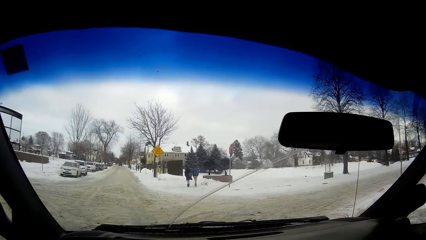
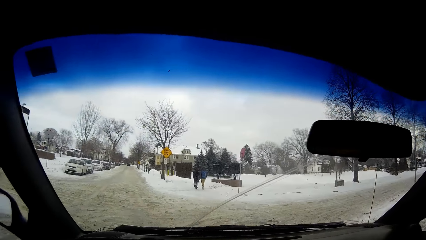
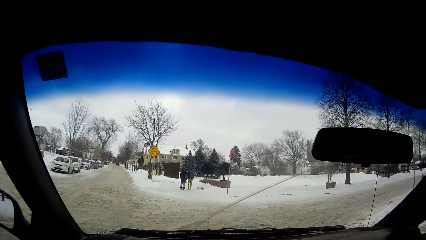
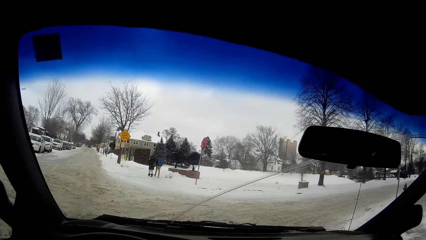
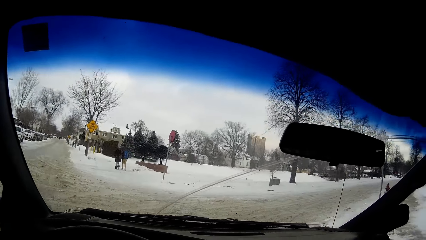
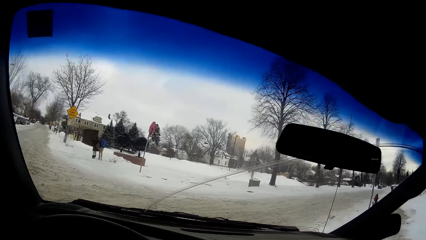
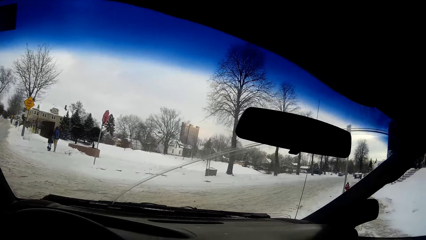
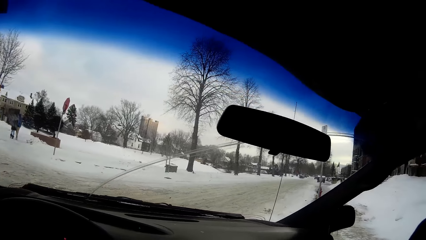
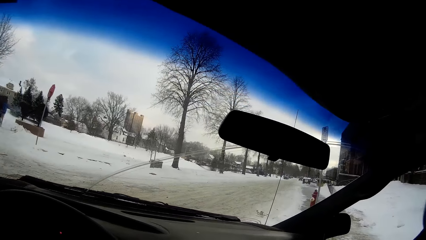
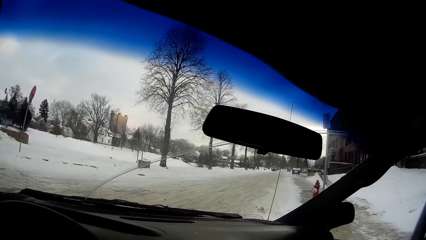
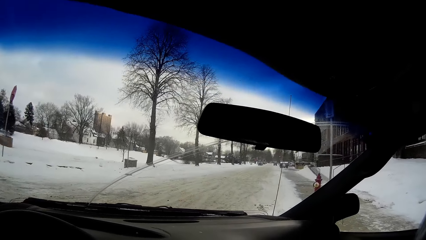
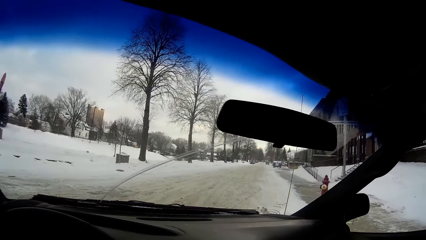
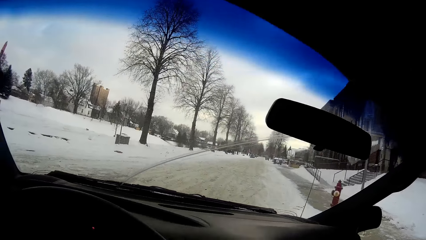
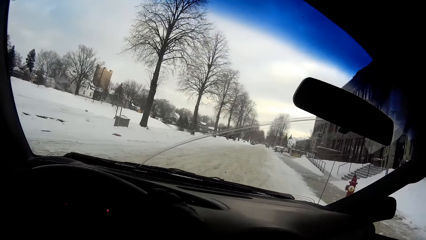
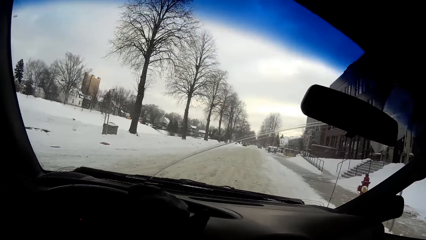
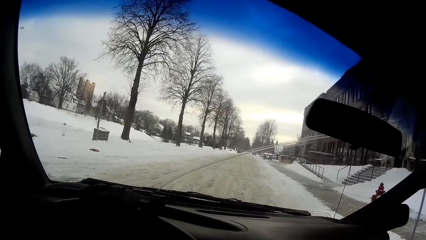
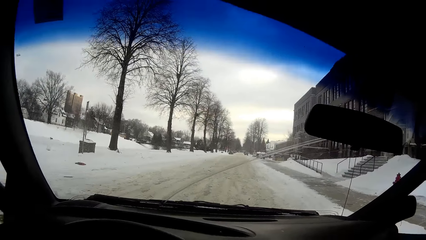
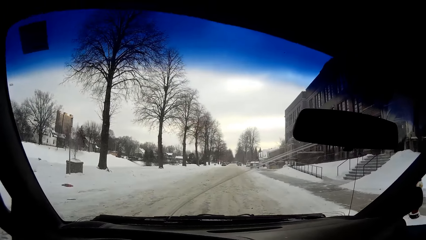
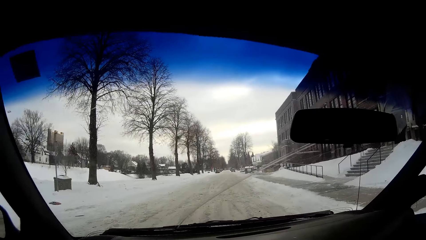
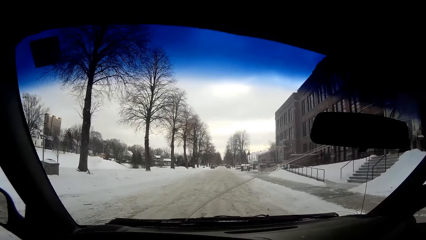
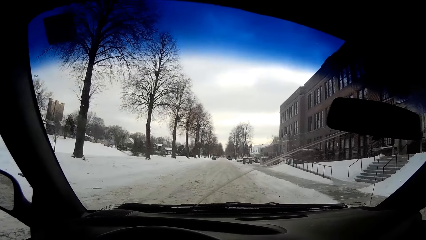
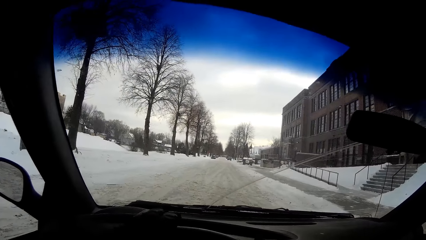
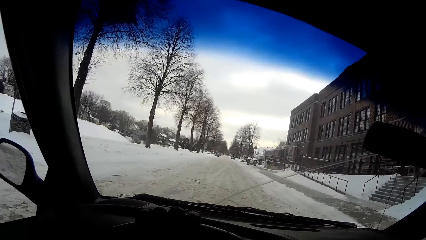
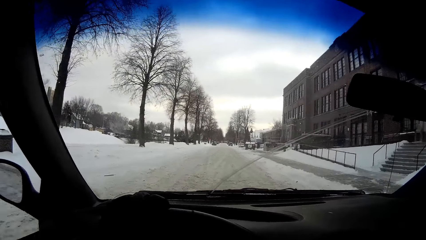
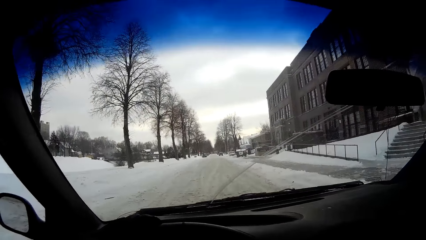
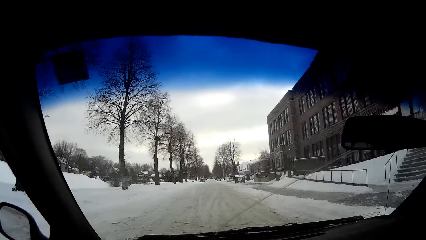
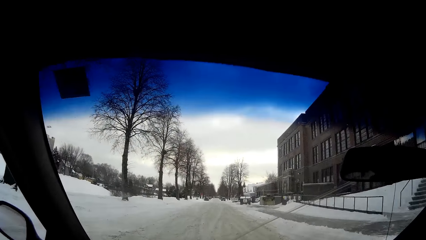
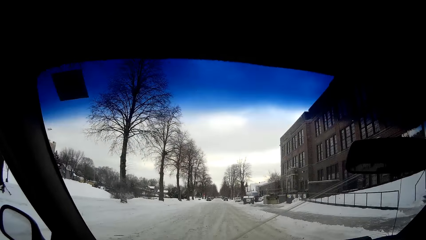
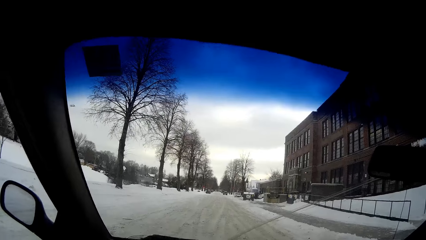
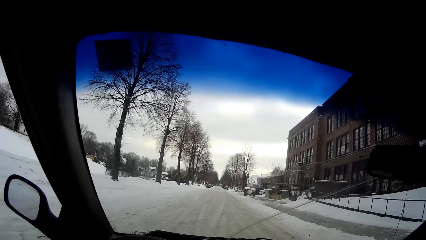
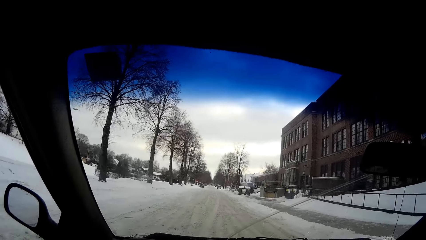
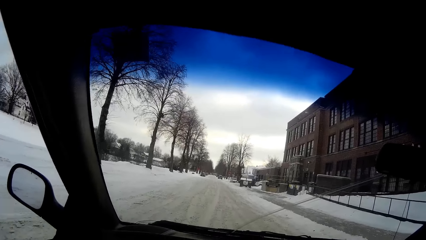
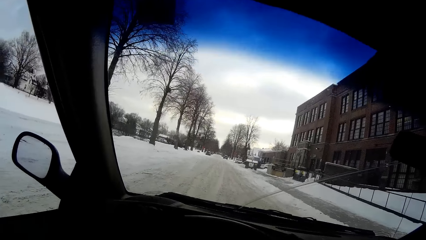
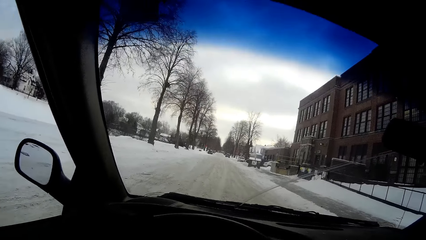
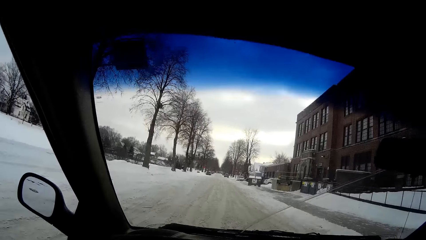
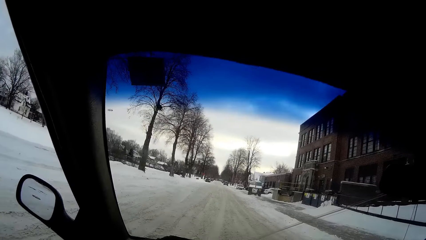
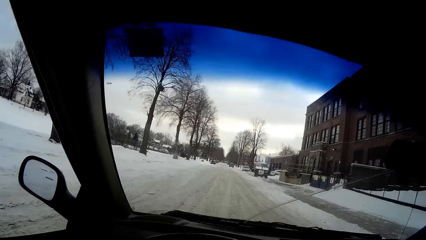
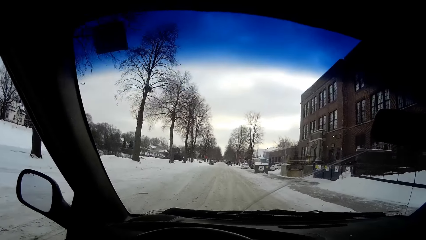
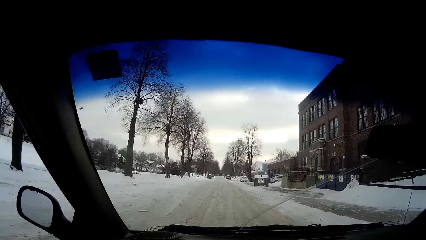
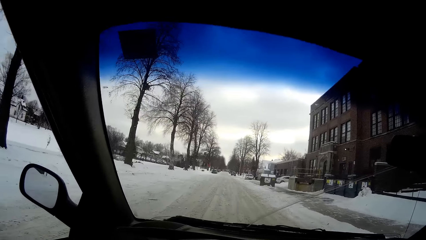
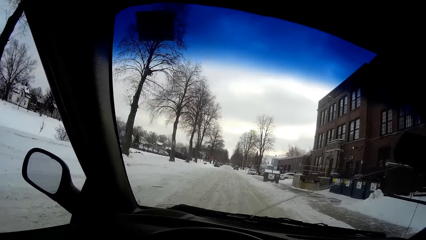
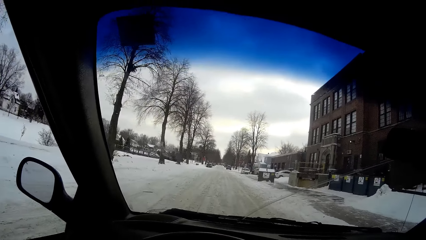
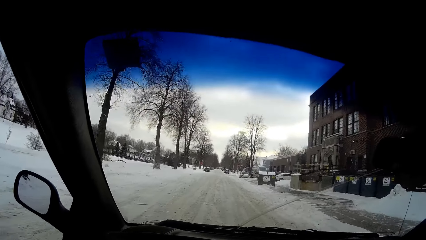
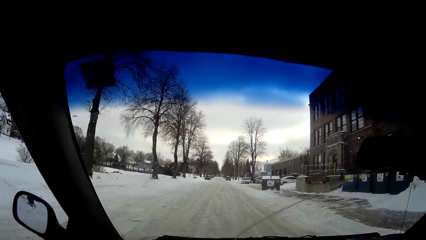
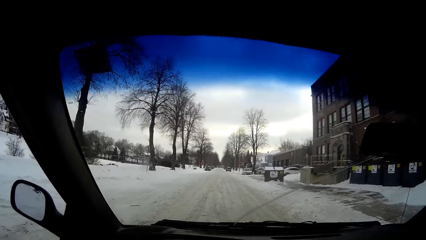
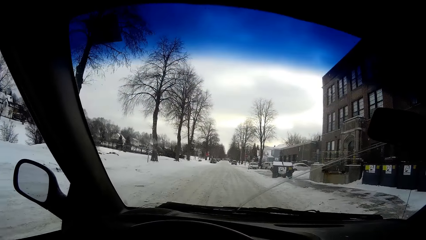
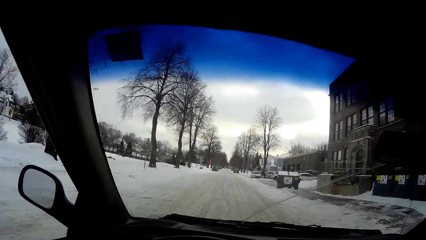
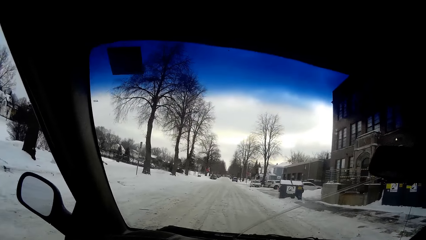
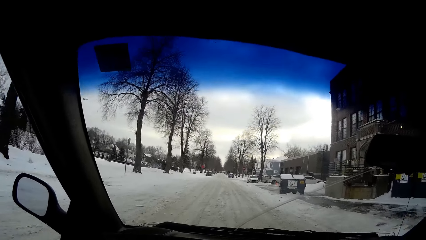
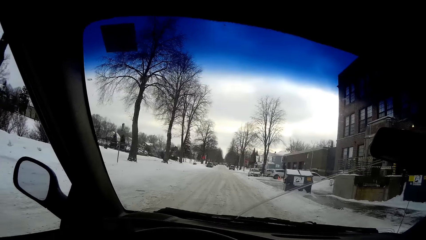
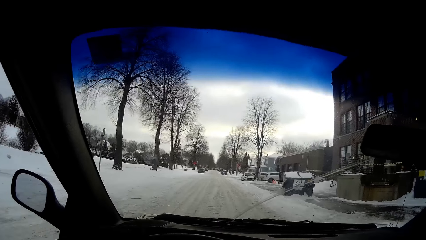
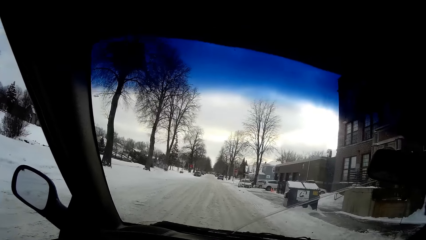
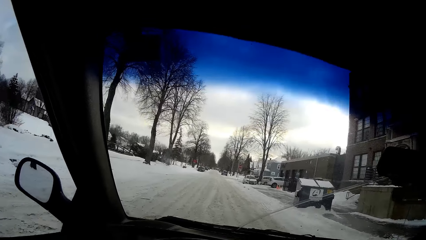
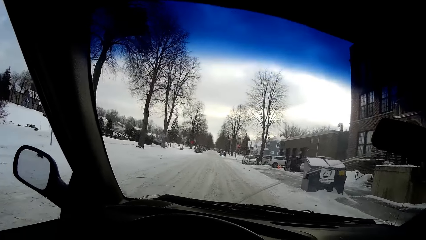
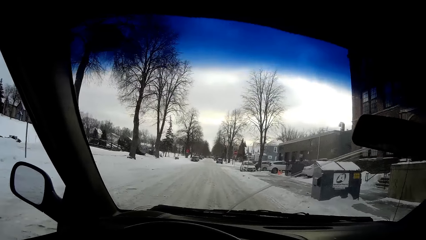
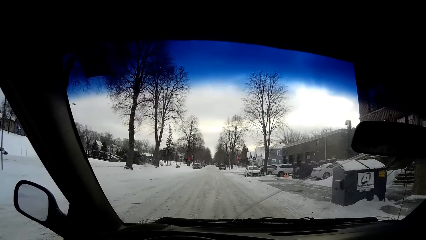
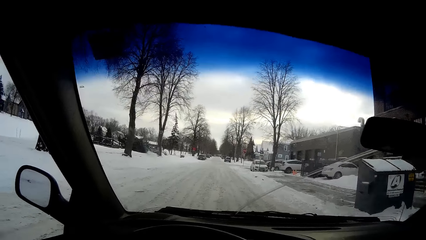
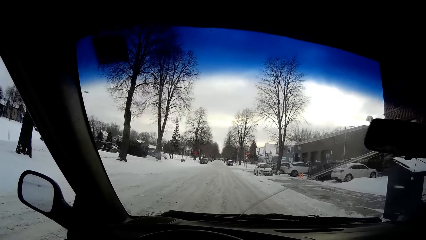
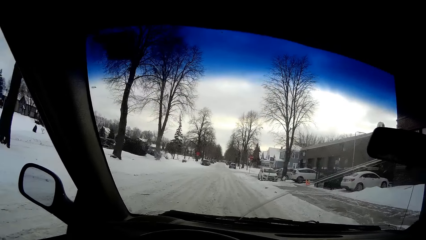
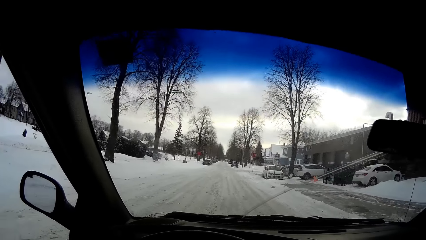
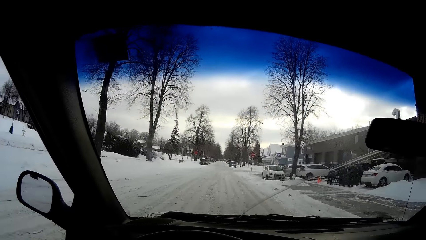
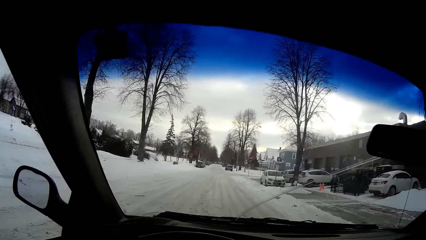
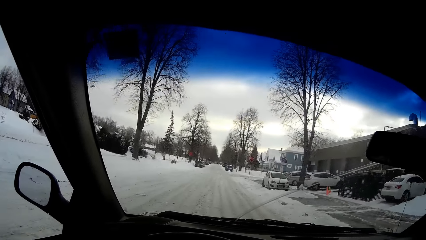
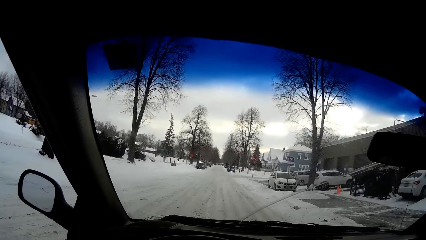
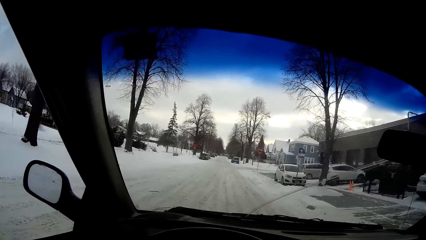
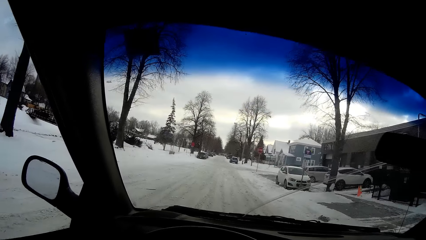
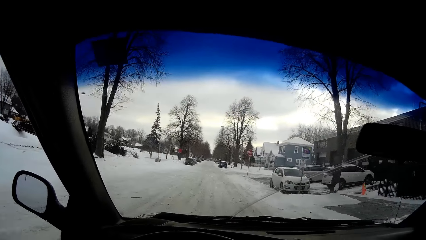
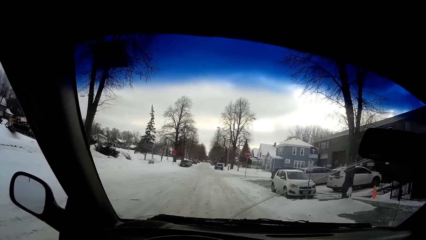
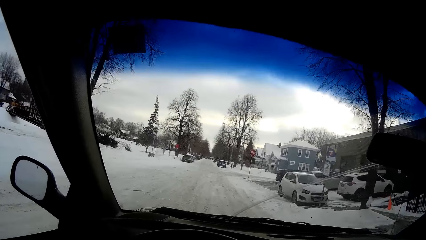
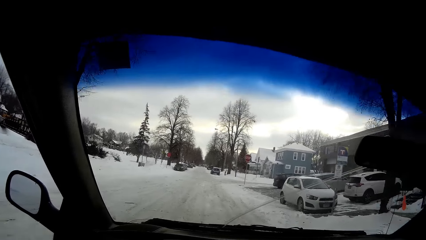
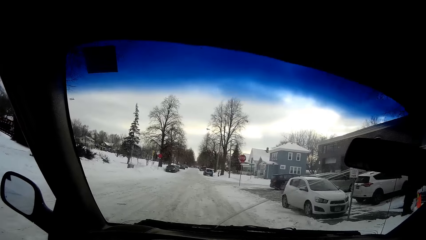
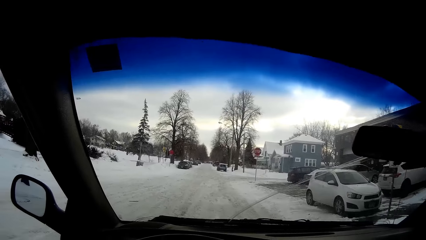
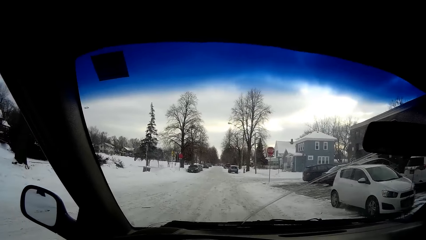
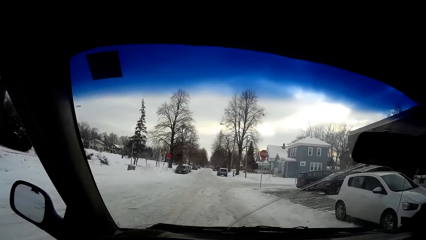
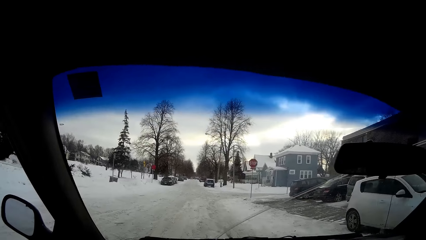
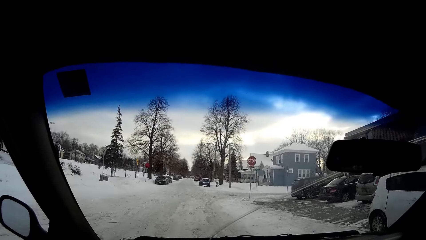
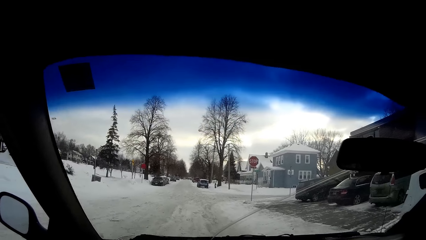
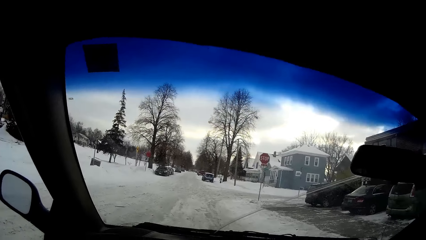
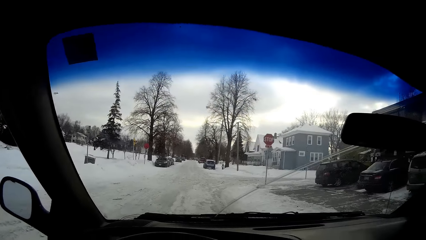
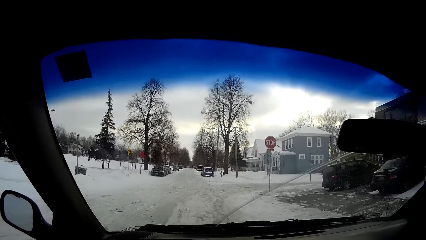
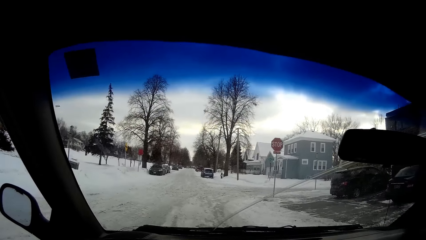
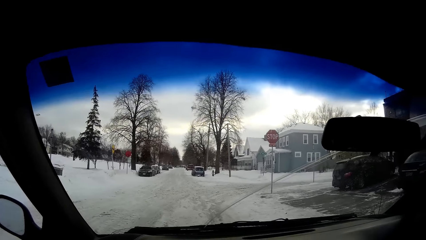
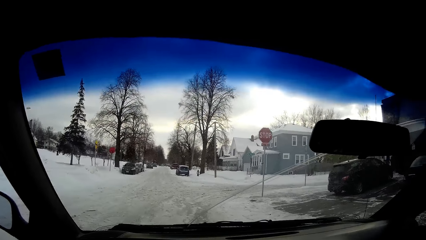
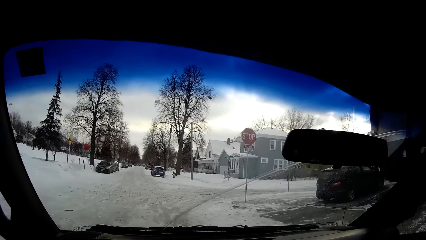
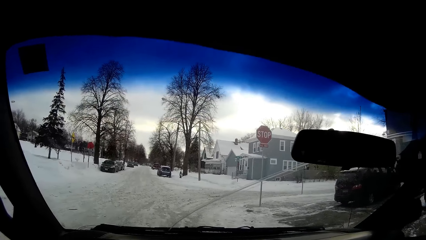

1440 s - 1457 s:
The camera wearer turns the car to the right.
